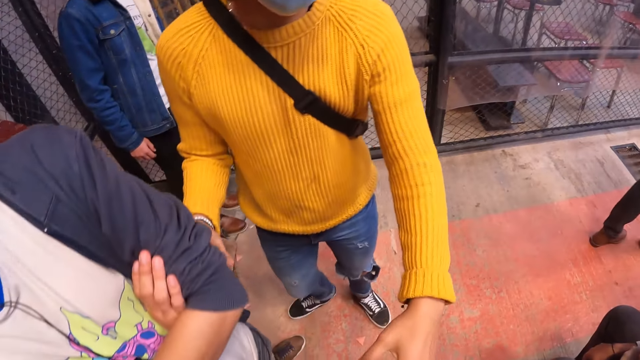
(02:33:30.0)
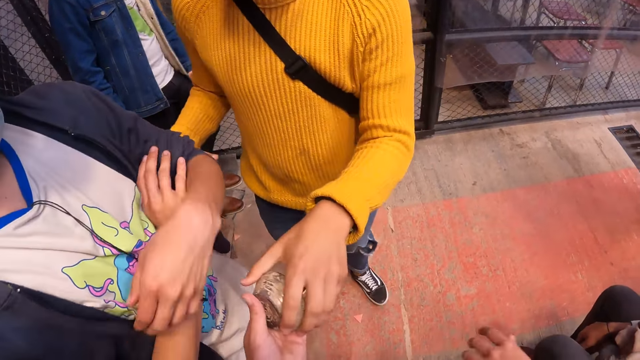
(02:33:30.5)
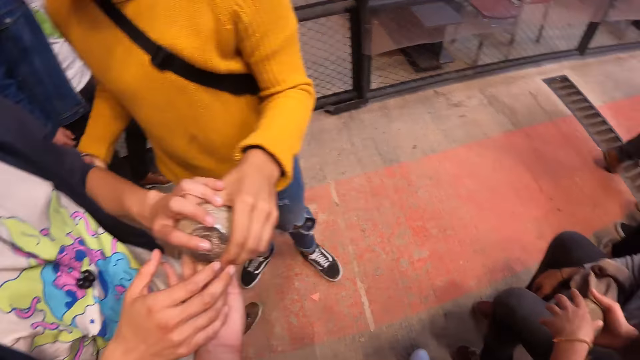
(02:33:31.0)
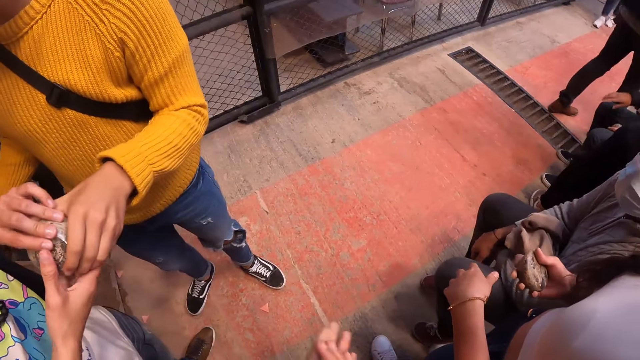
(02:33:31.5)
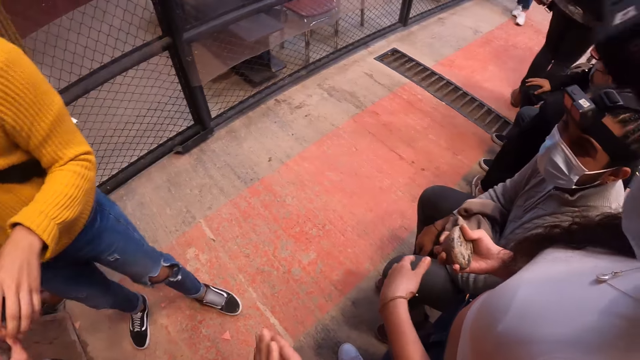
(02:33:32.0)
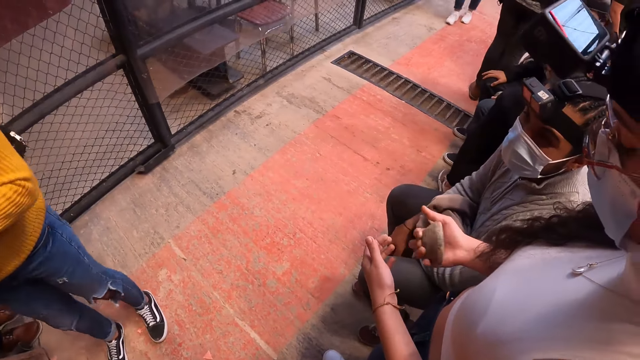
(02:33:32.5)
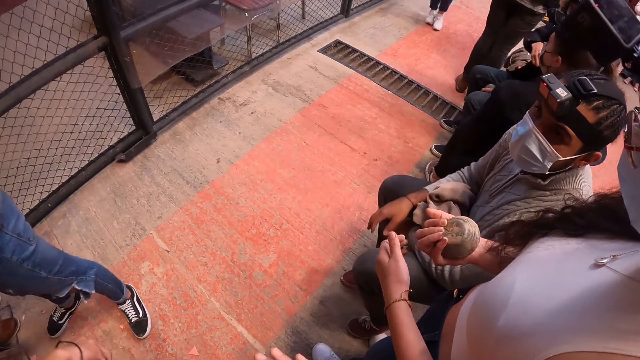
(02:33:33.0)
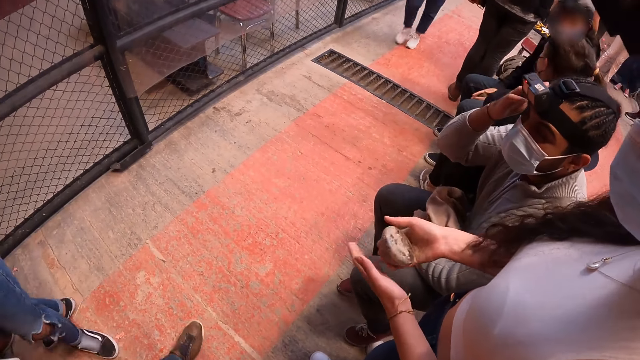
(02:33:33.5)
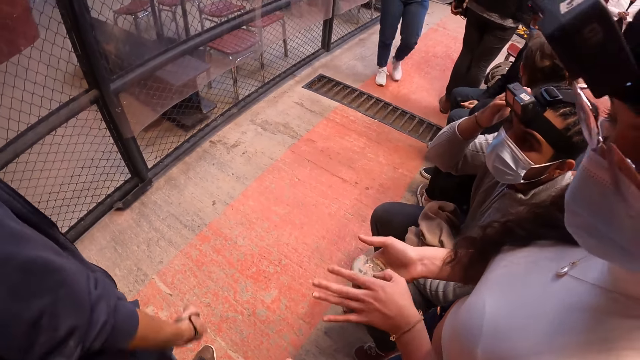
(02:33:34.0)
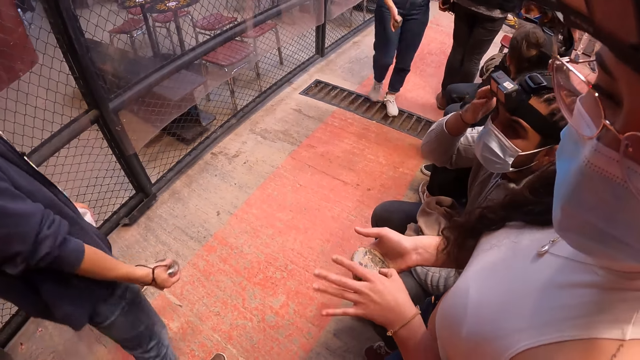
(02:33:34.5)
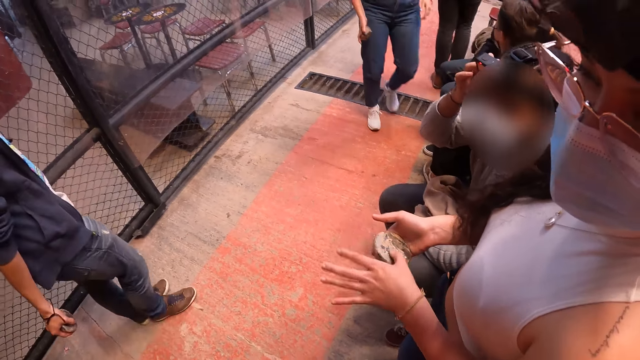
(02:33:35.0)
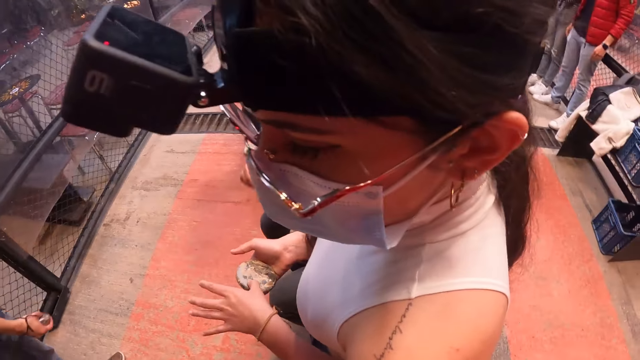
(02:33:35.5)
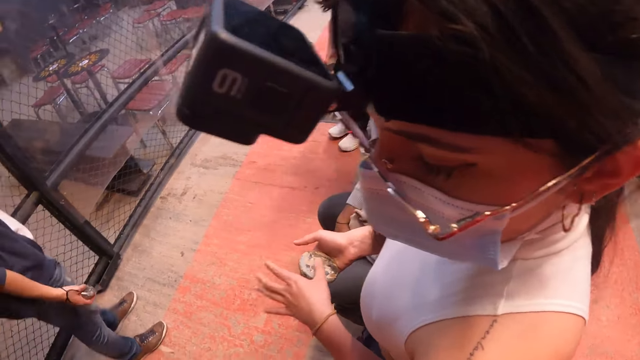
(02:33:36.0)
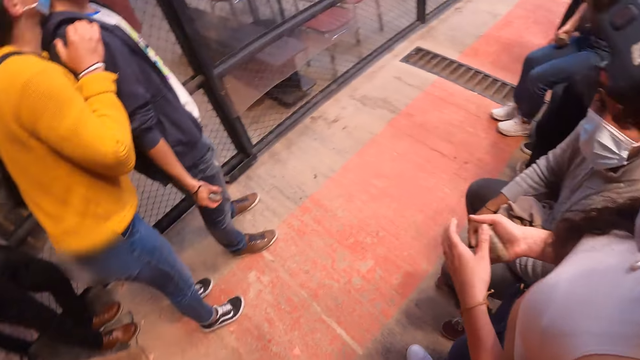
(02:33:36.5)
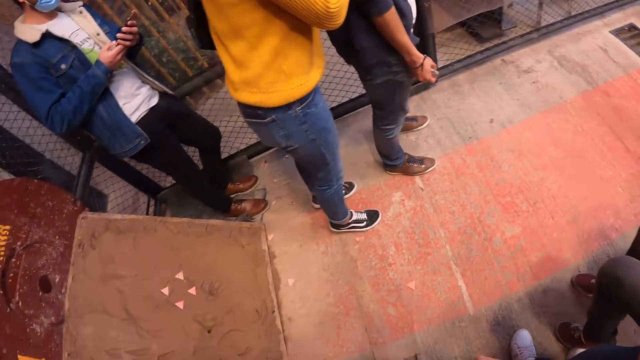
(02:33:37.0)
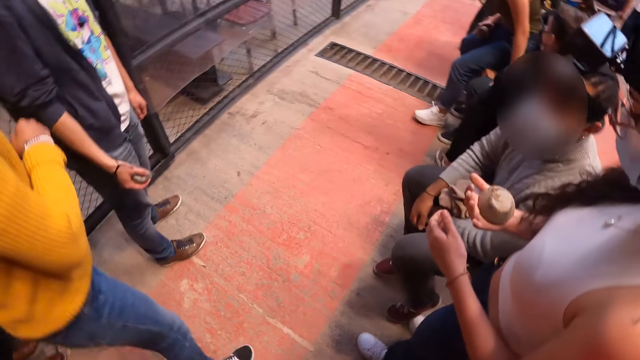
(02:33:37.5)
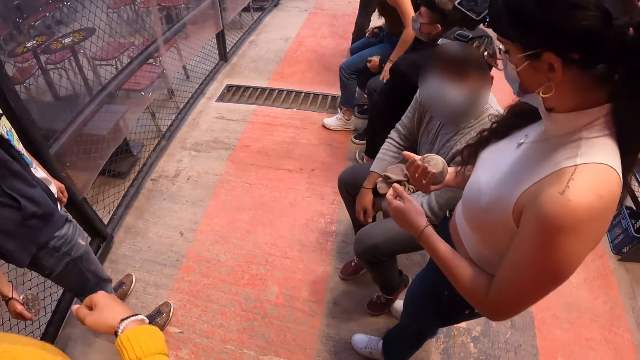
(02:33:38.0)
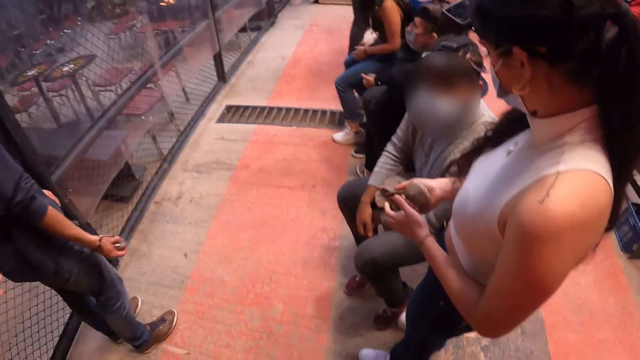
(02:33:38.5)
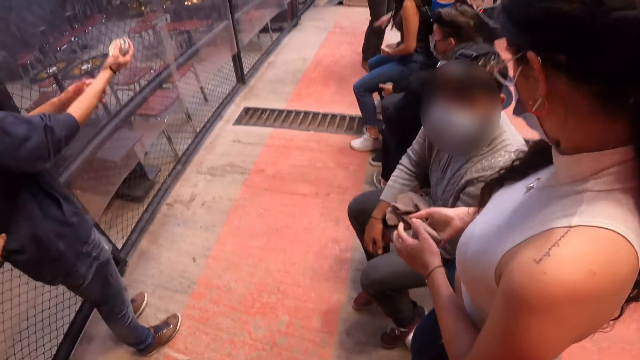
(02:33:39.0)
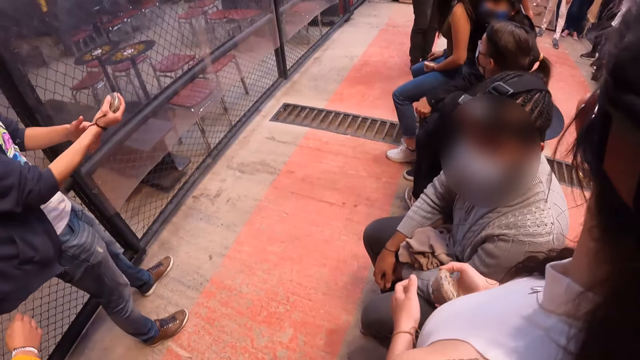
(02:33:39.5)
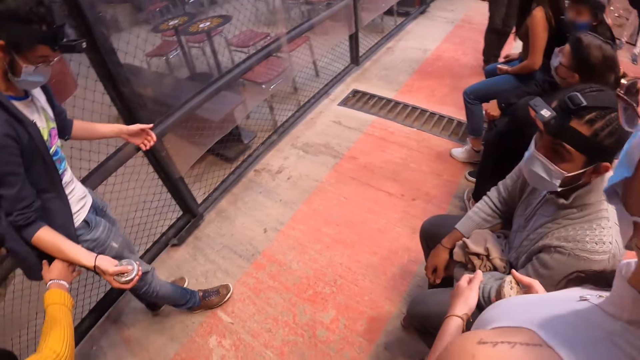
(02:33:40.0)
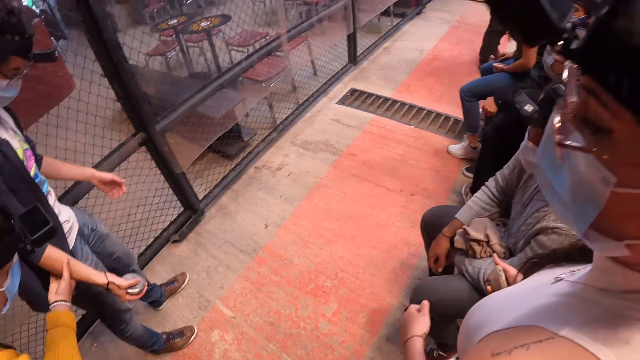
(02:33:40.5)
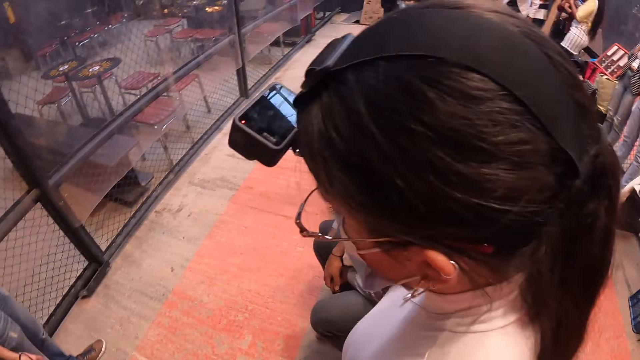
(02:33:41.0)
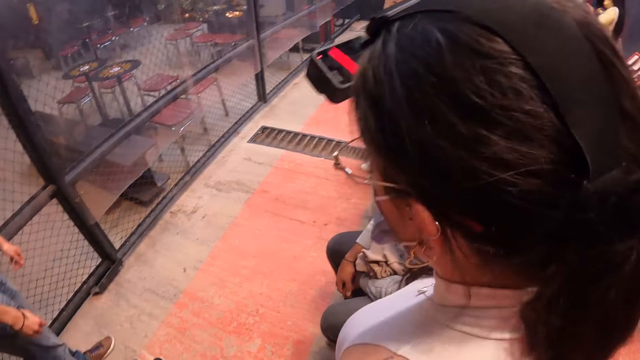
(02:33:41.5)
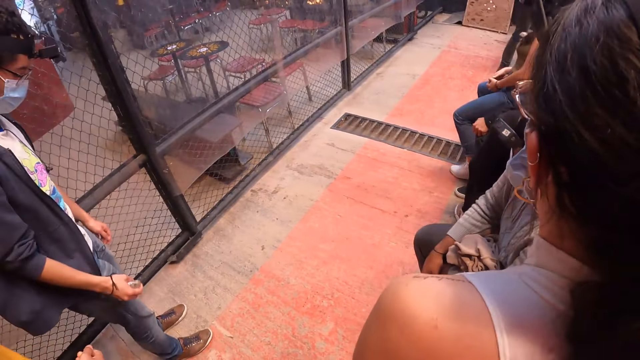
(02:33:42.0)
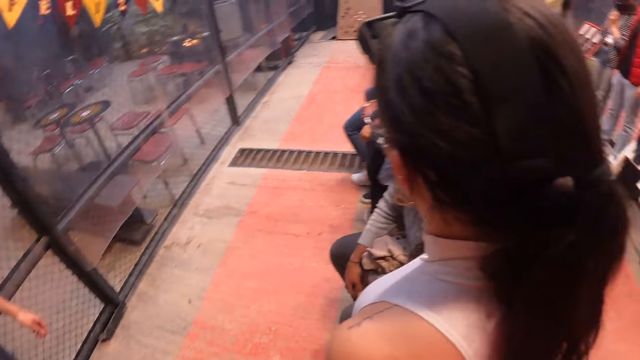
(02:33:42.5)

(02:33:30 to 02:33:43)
A man takes a stone from the camera wearer's left hand with his left hand. Another man touches the stone in the first man's left hand with both hands. A woman fiddles with a stone in her right hand. Another woman walks towards a third man. The third man touches a camera on his head with his right hand. A fourth man touches the second man's right shoulder. The second man touches his right arm with his left hand.

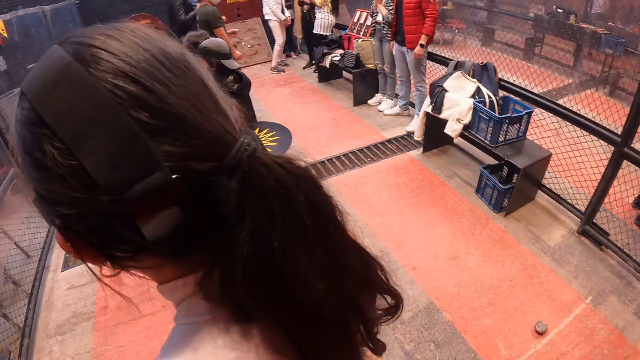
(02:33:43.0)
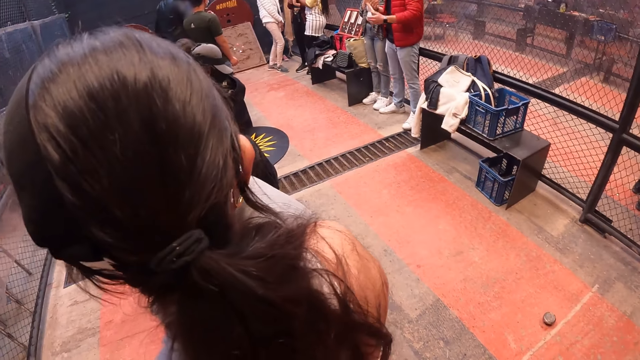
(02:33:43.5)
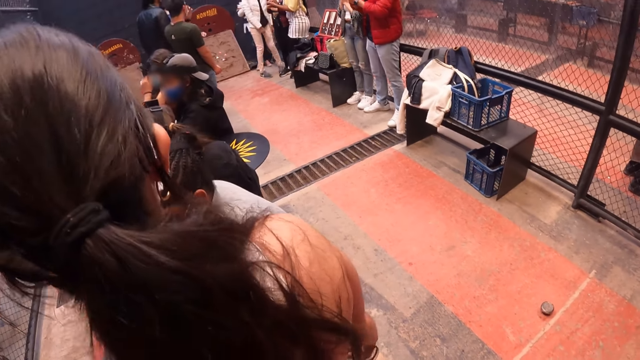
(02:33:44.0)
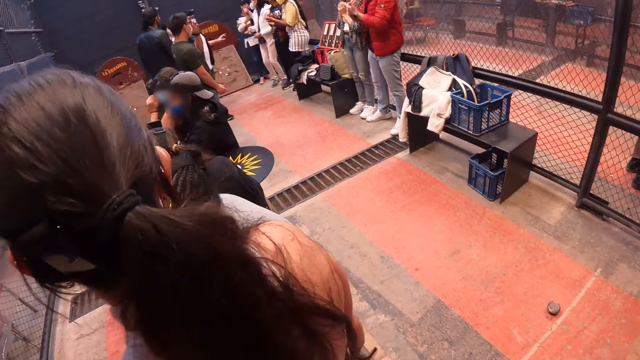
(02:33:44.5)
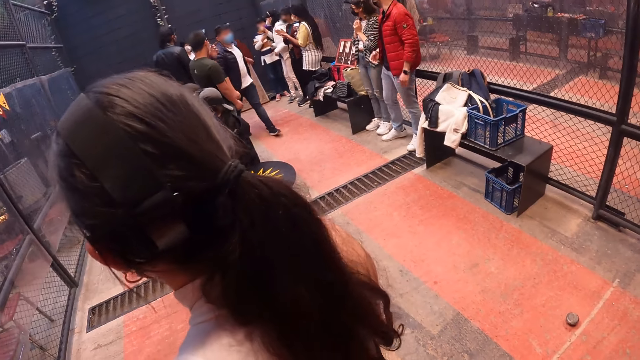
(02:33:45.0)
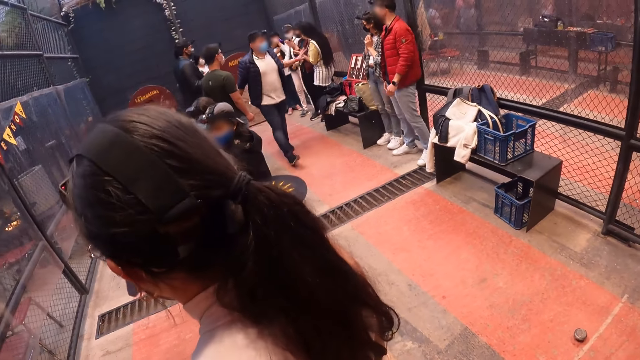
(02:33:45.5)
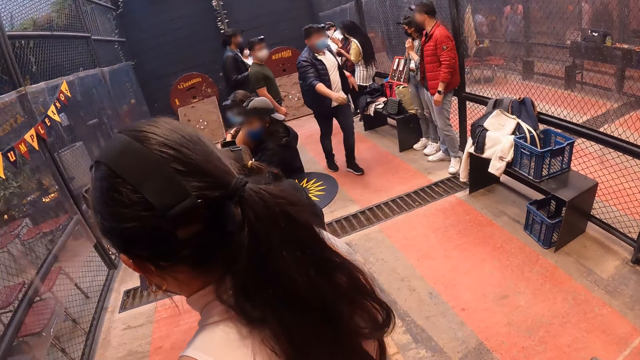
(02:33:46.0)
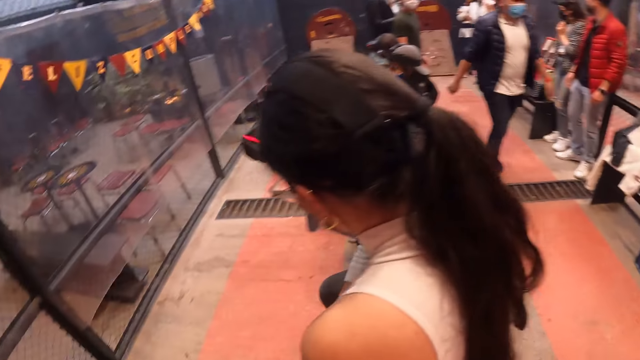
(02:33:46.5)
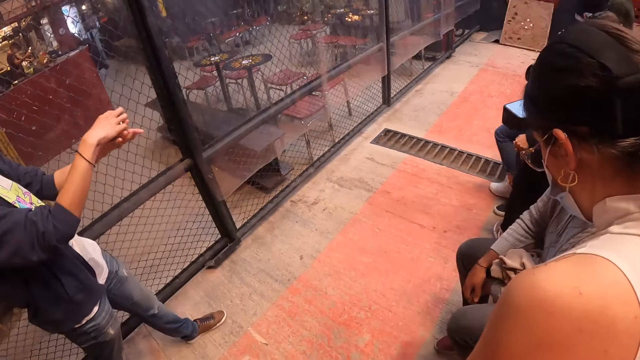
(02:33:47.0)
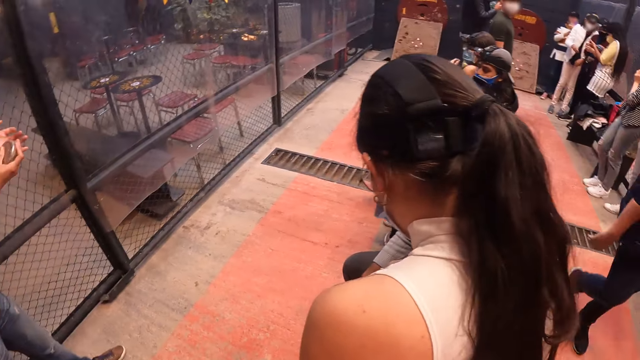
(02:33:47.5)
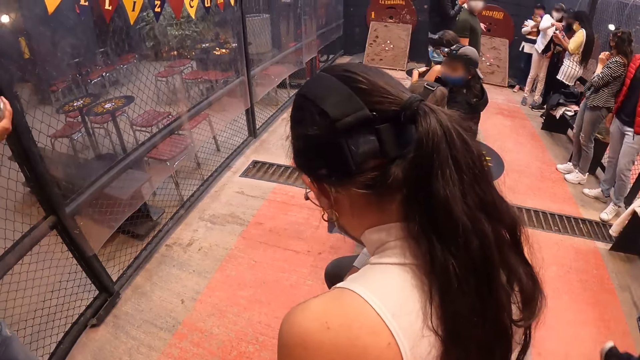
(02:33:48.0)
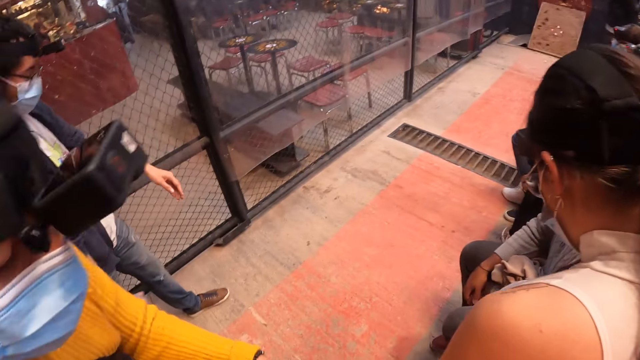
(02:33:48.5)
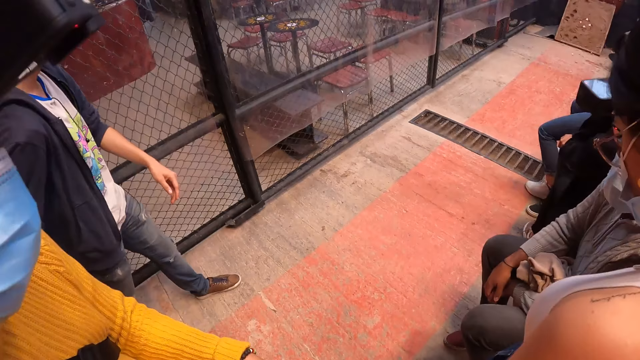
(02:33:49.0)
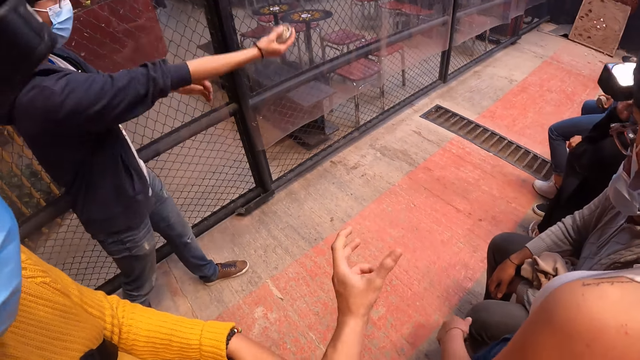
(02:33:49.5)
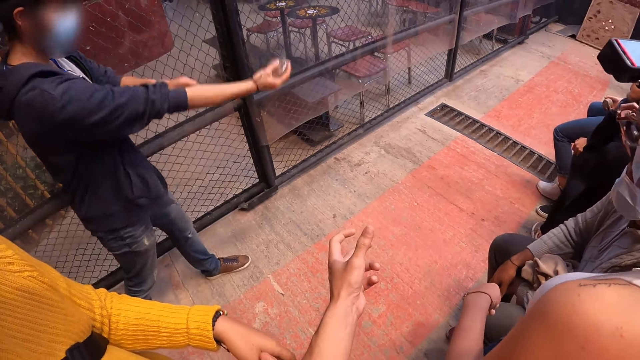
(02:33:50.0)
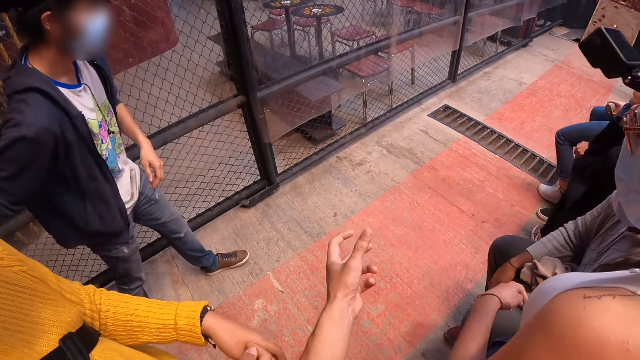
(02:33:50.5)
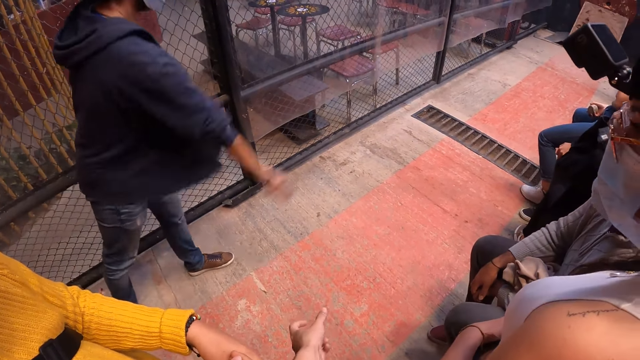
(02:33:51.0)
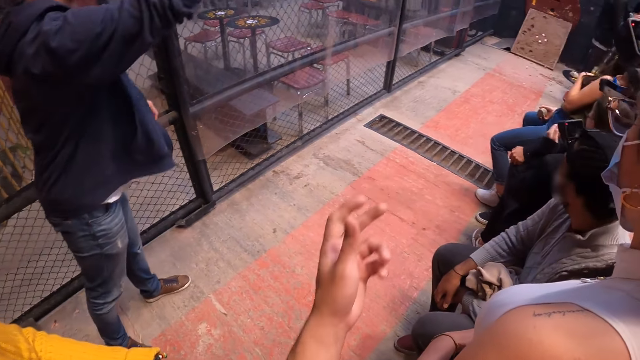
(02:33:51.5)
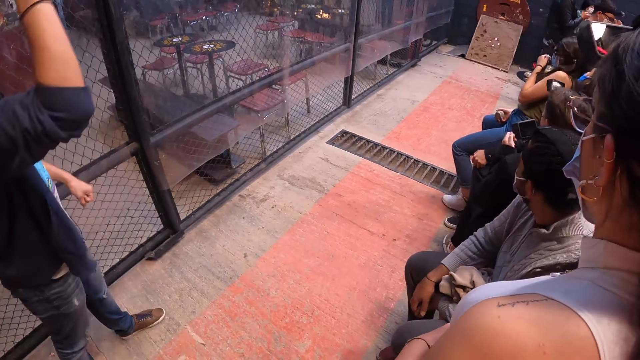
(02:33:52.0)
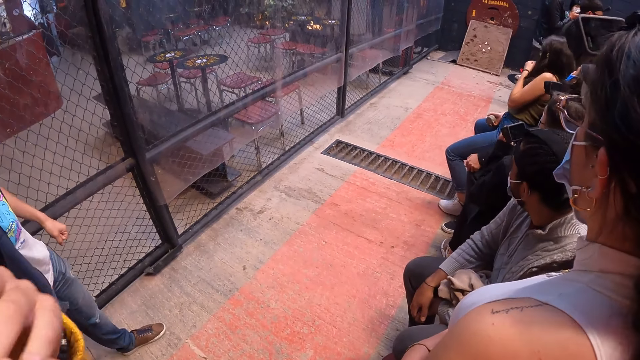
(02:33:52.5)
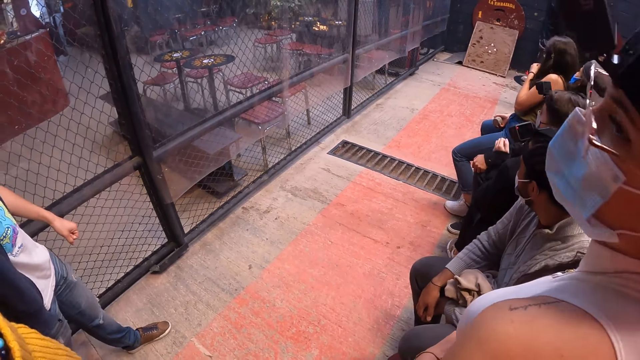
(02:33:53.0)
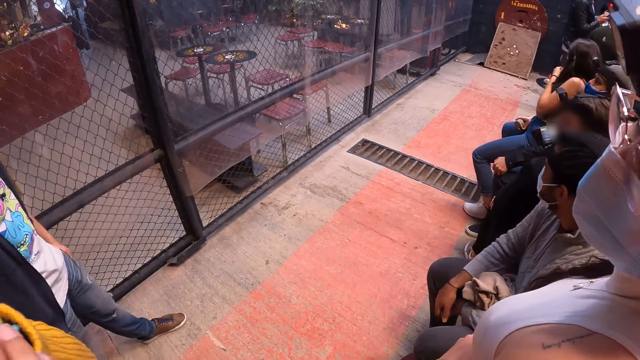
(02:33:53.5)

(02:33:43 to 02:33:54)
The man fiddles with the stone in both hands. The camera wearer stretches the hand. The man throws the stone in his right hand towards the board on the floor.
